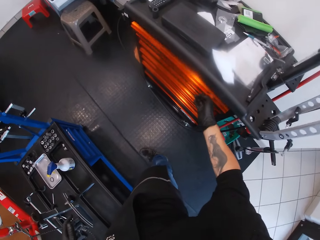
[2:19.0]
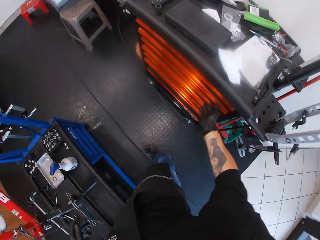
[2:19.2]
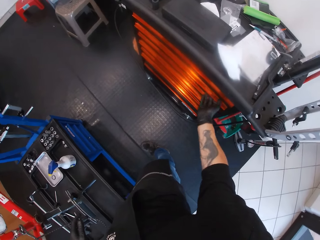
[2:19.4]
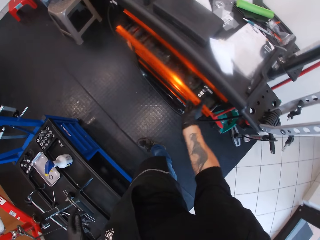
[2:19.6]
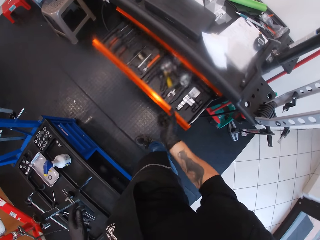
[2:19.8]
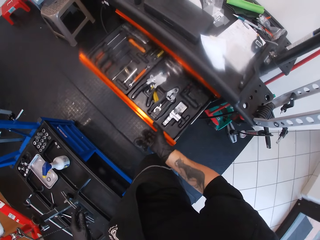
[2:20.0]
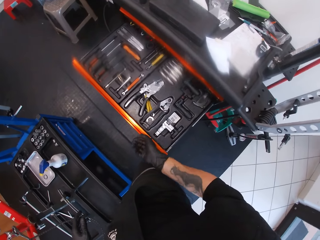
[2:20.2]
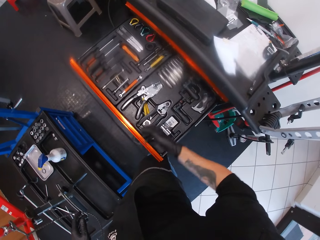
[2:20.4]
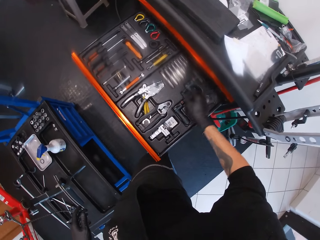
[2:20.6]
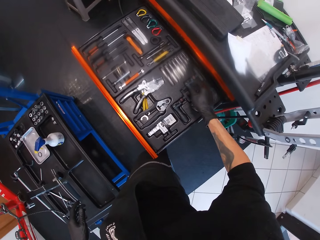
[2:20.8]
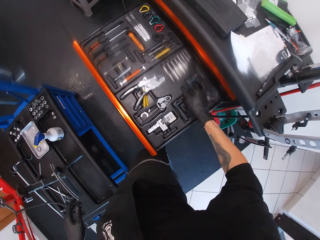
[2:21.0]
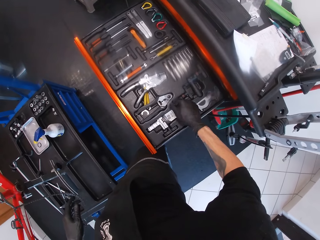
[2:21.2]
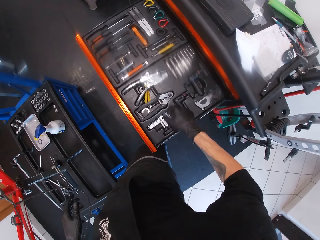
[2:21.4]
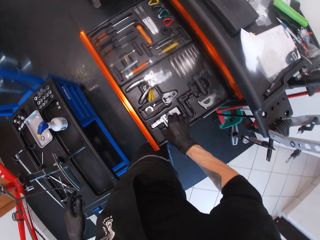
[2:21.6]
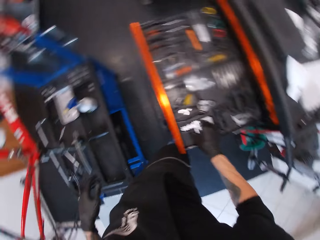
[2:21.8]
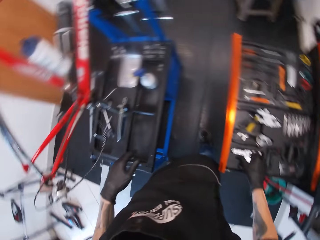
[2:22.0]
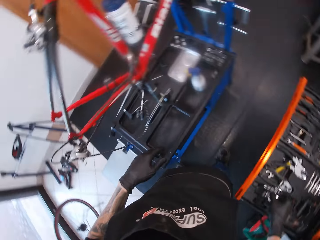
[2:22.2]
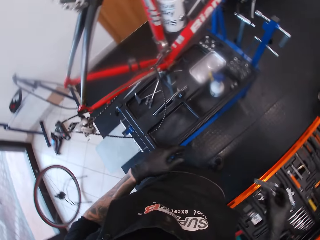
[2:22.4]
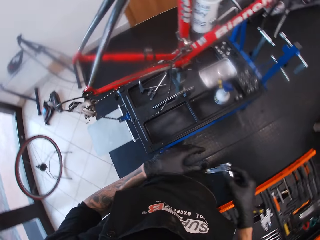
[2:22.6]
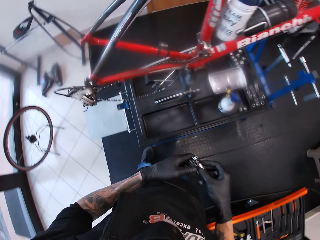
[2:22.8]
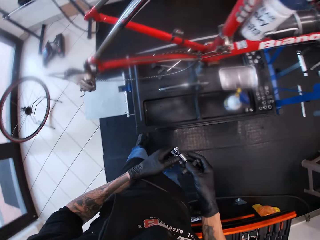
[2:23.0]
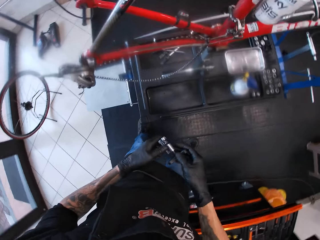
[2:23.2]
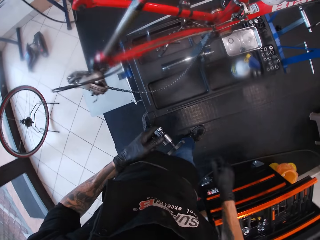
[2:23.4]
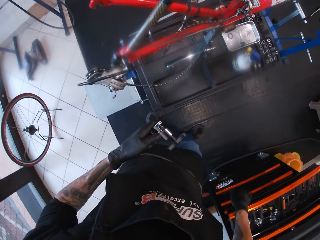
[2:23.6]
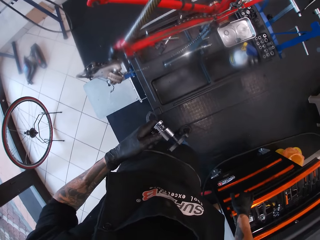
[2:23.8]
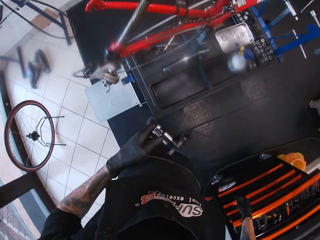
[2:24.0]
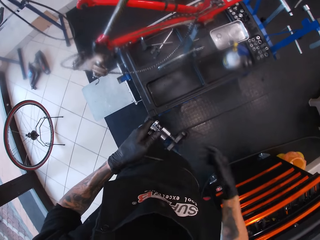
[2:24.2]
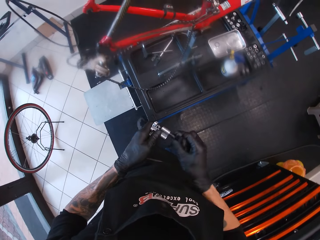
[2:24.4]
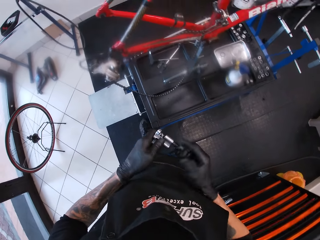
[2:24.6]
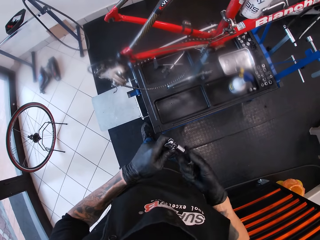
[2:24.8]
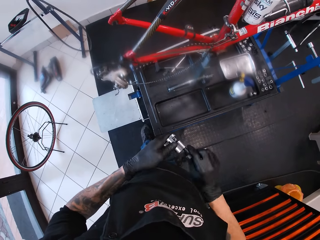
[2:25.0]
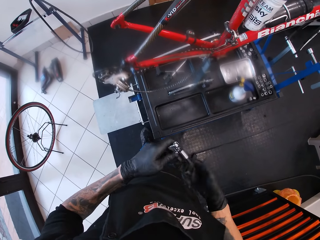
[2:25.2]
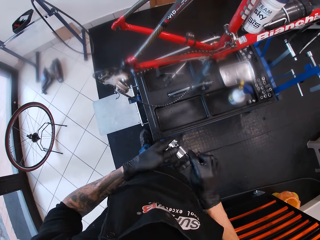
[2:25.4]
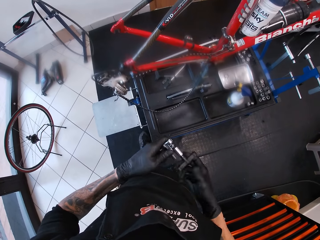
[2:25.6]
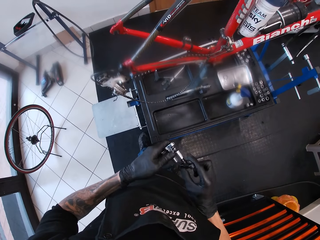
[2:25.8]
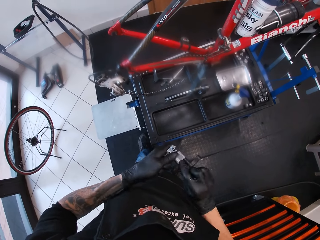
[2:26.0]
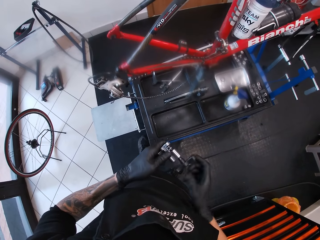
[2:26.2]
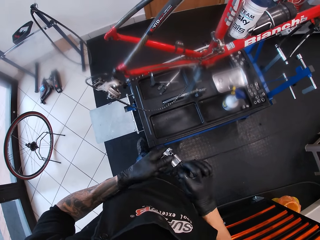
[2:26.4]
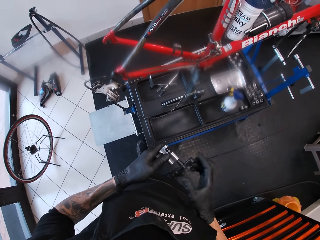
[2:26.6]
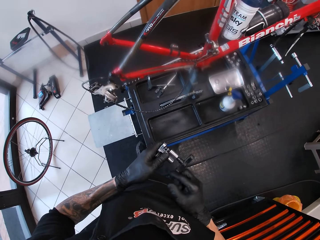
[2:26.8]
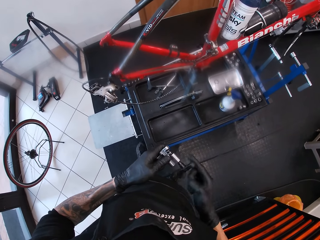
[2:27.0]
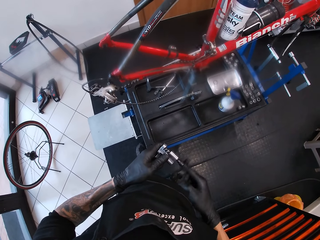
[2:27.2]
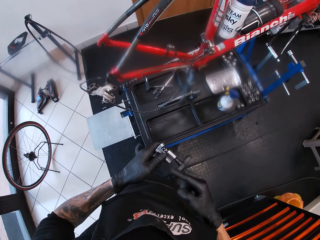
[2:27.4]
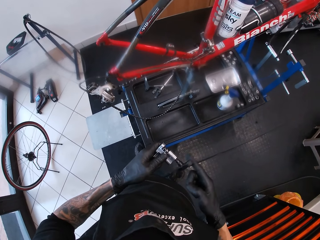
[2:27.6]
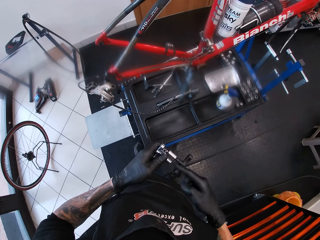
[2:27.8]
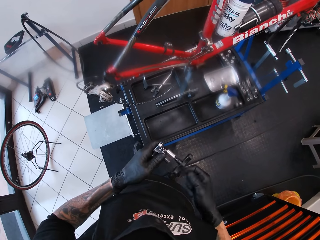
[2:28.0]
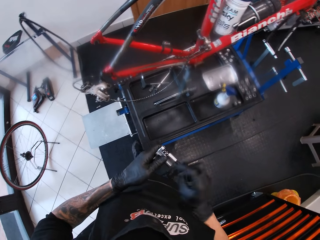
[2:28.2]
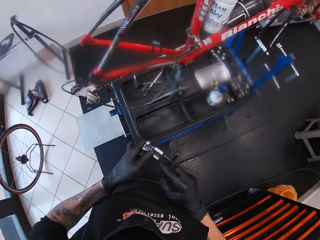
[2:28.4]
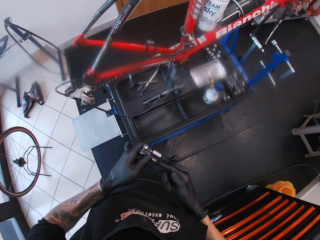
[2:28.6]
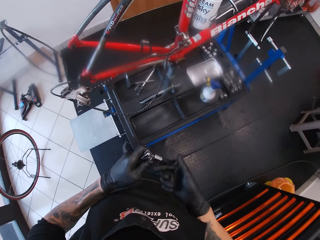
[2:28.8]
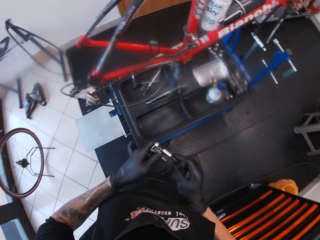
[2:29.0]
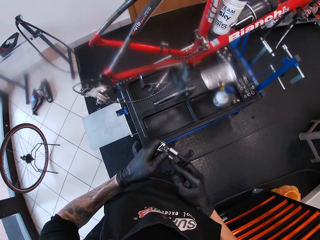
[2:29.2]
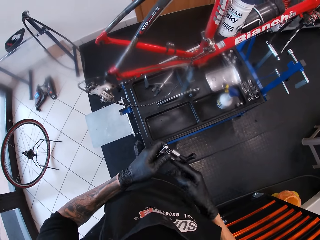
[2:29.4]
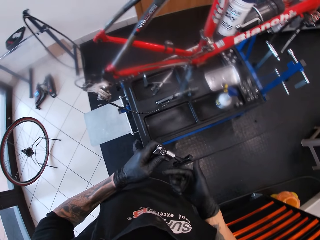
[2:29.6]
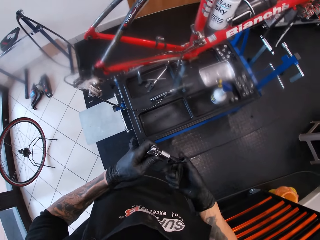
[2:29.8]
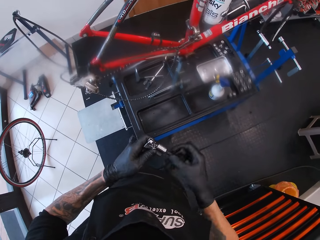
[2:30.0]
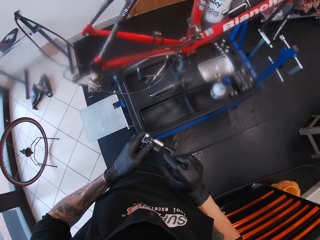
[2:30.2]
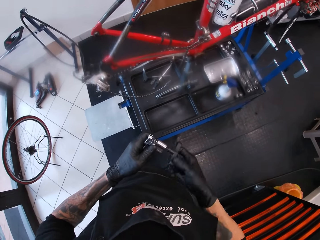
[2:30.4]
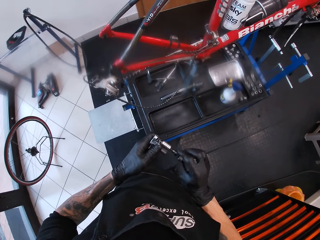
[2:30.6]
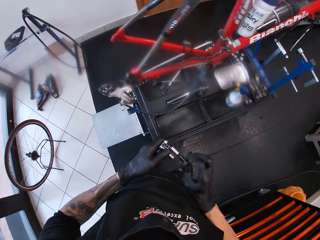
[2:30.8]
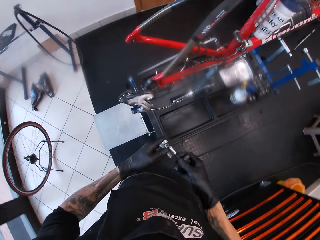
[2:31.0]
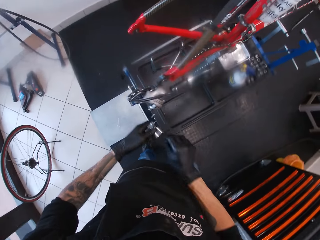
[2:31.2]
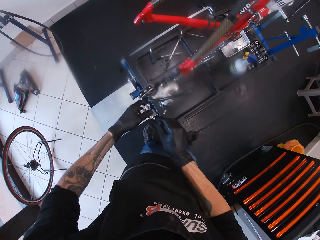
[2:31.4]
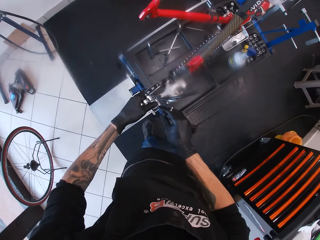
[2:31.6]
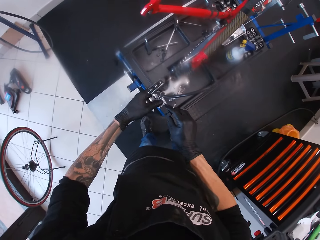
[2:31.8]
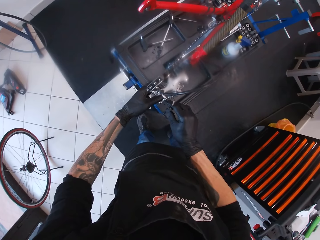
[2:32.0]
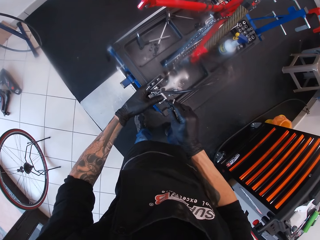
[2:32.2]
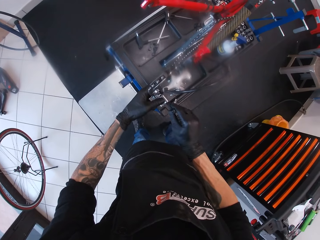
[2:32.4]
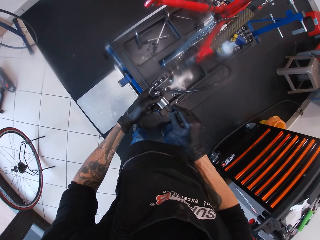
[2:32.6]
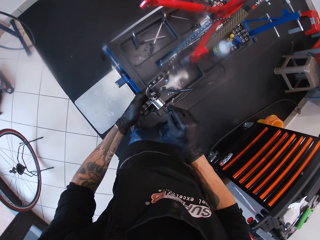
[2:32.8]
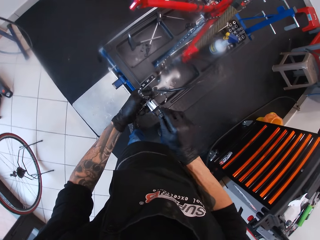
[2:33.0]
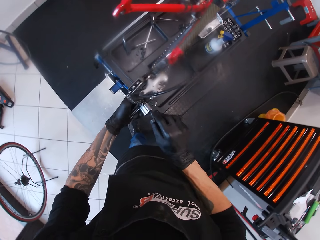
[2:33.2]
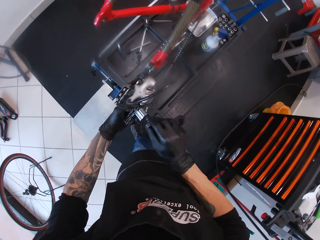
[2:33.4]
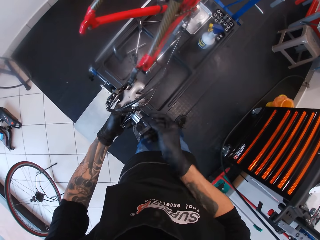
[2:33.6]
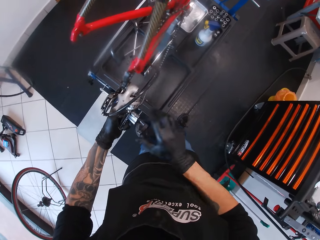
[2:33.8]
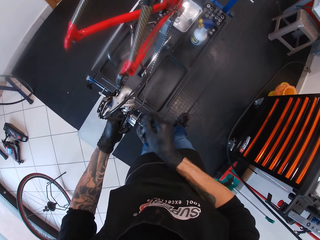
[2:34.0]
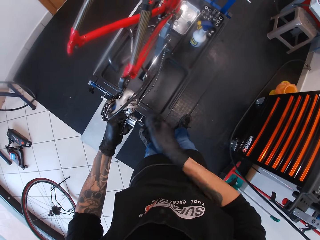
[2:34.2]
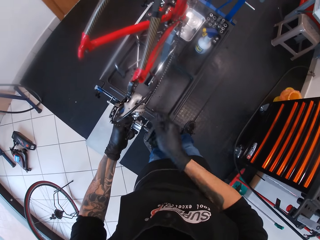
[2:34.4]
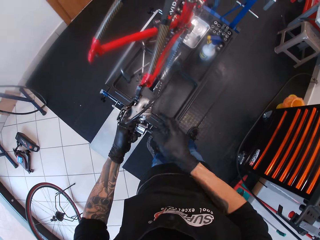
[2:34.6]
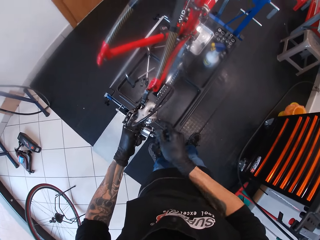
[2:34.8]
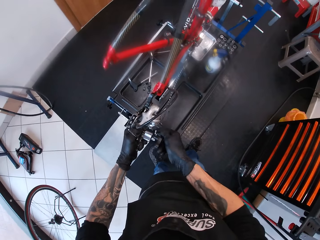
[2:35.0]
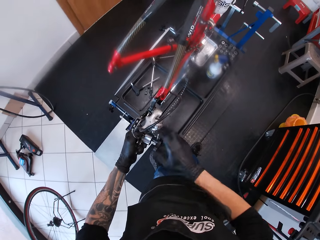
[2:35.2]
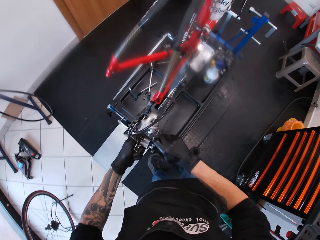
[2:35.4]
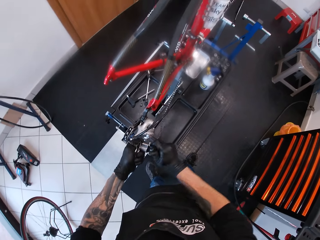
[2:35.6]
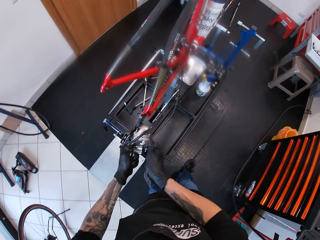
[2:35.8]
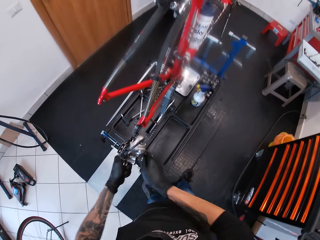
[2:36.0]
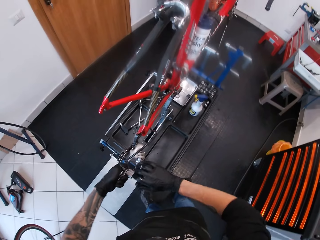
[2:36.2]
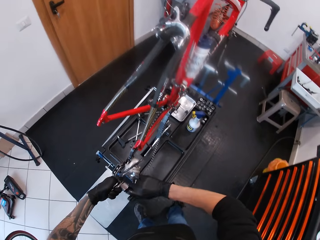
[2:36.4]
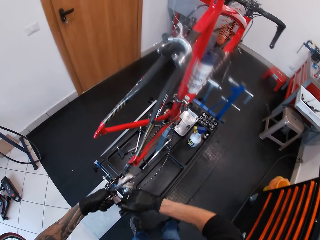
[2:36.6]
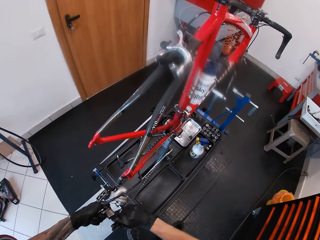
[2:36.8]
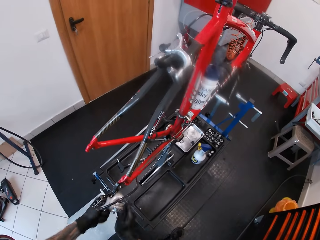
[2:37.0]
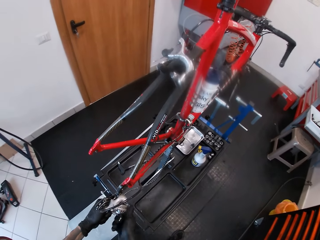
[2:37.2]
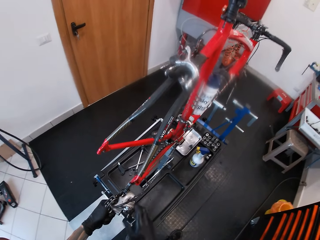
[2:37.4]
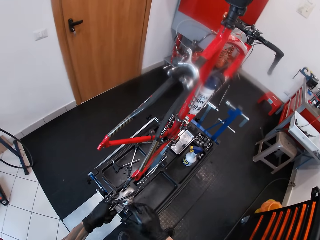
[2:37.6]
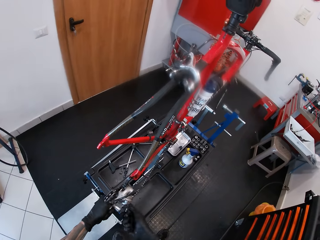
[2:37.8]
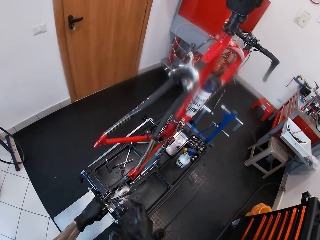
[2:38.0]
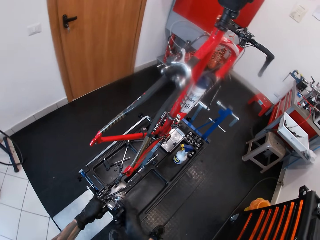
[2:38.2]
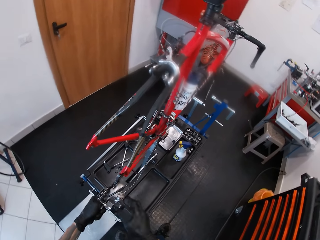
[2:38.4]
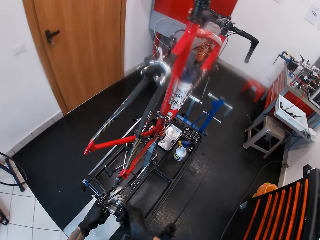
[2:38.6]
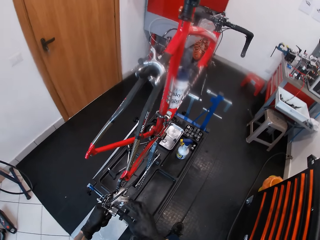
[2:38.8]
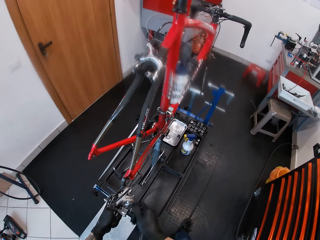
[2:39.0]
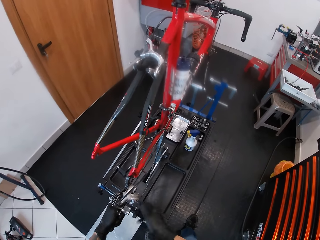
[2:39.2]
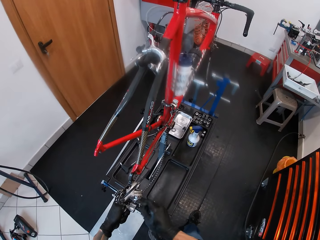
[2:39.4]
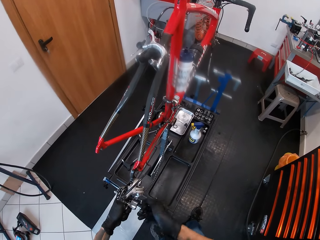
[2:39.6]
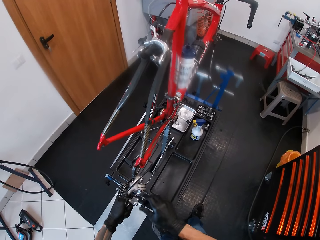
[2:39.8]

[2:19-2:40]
The camera wearer pushes a work bench drawer with his right hand. He opens the work bench drawer with his right hand. He picks up a chain breaker or westward tape wrench from the drawer with his right hand. He passes the chain breaker from his right hand to his left hand. He turns the handle of the chain breaker with his right hand. He adjusts the westward tape wrench. He fixes the bicycle chain on the chain breaker jaw with his hands. He turns the handle of the chain breaker with his right hand. He loosens the chain.
